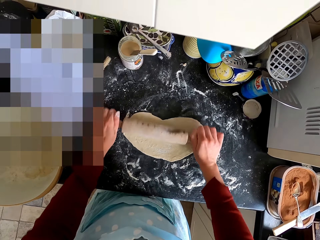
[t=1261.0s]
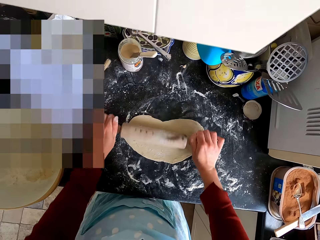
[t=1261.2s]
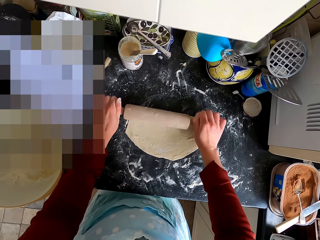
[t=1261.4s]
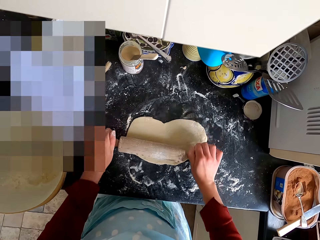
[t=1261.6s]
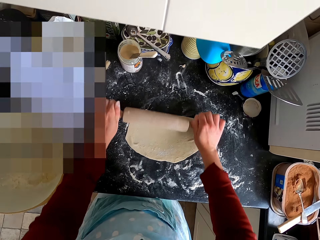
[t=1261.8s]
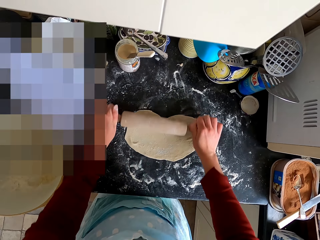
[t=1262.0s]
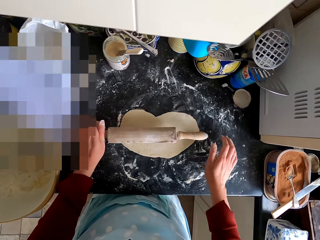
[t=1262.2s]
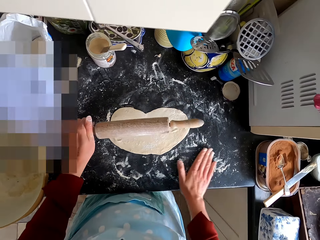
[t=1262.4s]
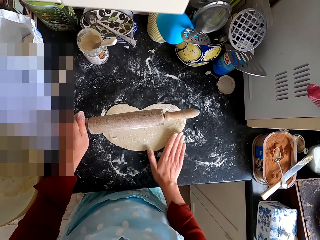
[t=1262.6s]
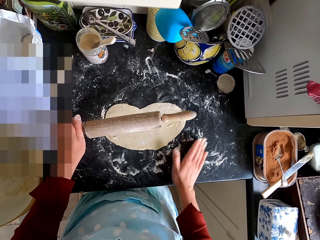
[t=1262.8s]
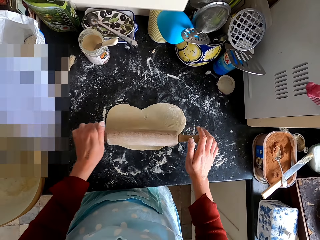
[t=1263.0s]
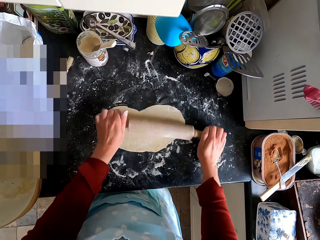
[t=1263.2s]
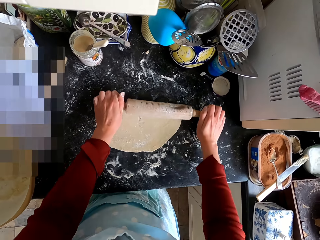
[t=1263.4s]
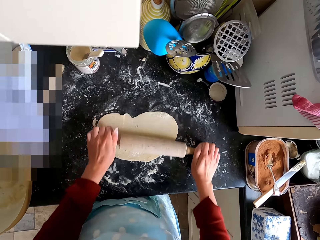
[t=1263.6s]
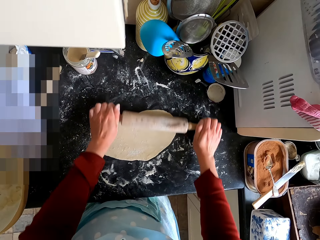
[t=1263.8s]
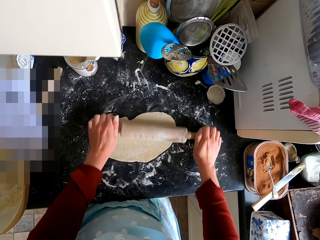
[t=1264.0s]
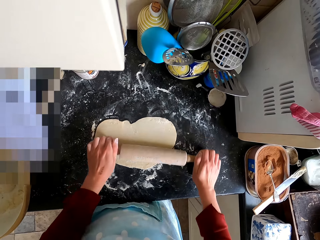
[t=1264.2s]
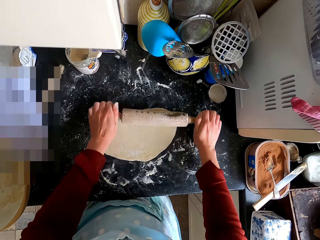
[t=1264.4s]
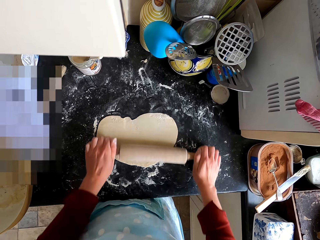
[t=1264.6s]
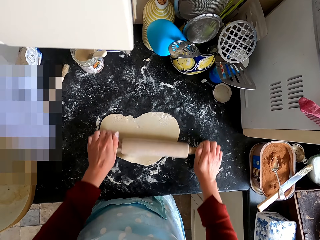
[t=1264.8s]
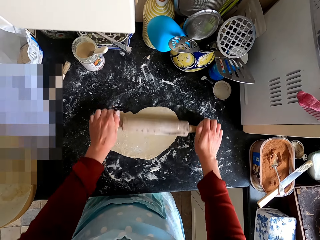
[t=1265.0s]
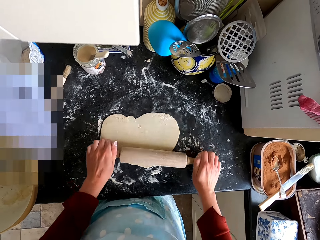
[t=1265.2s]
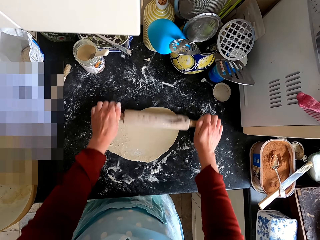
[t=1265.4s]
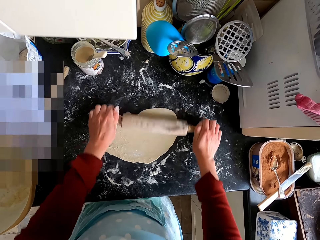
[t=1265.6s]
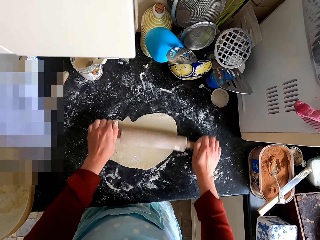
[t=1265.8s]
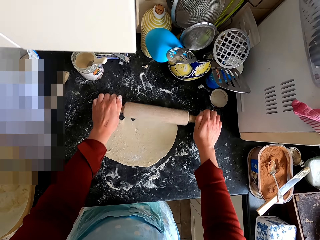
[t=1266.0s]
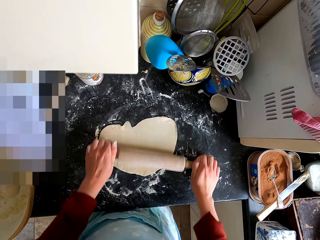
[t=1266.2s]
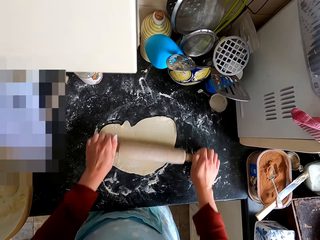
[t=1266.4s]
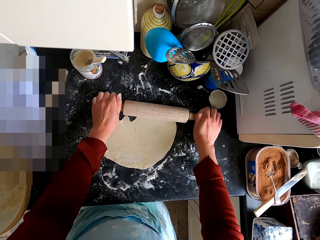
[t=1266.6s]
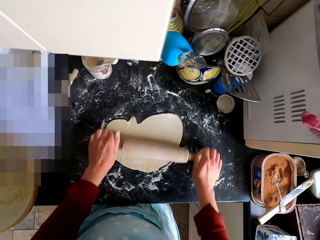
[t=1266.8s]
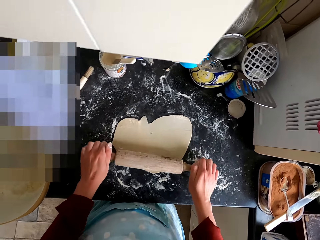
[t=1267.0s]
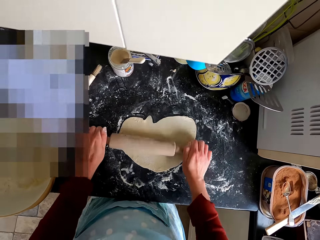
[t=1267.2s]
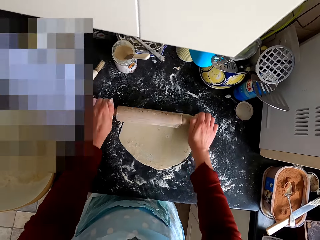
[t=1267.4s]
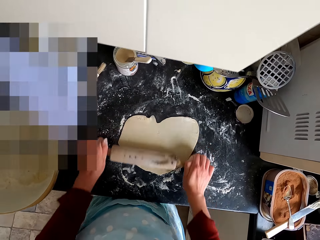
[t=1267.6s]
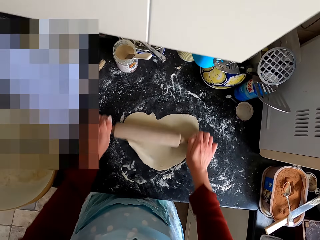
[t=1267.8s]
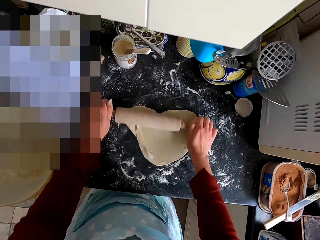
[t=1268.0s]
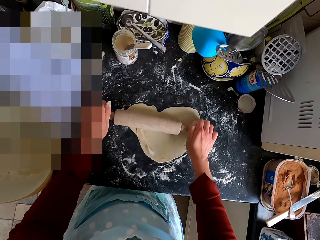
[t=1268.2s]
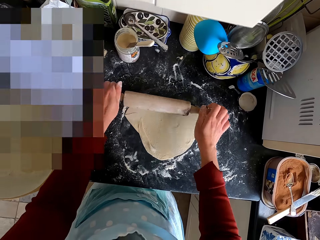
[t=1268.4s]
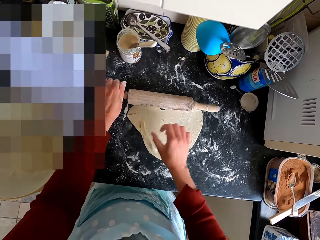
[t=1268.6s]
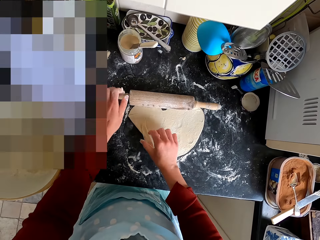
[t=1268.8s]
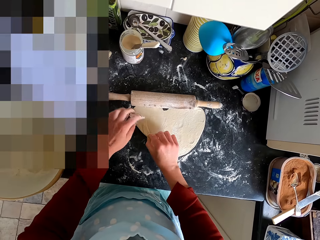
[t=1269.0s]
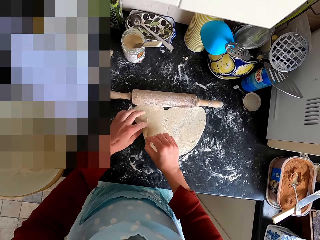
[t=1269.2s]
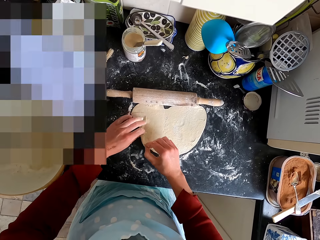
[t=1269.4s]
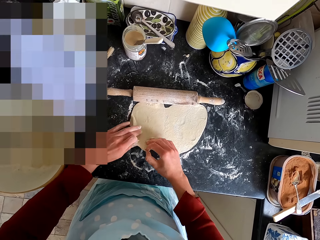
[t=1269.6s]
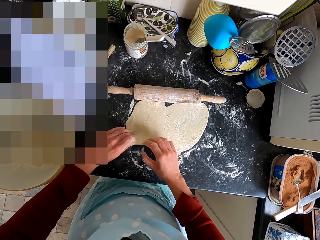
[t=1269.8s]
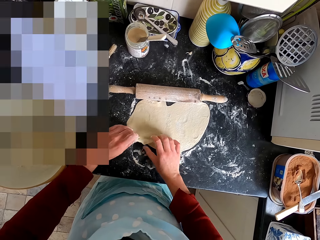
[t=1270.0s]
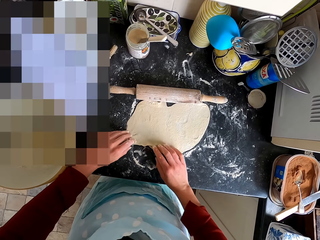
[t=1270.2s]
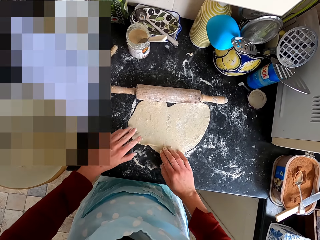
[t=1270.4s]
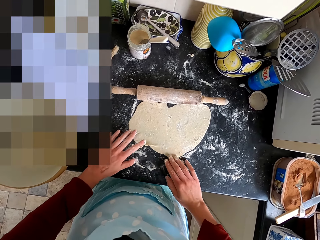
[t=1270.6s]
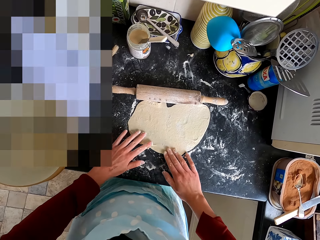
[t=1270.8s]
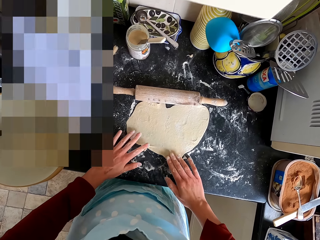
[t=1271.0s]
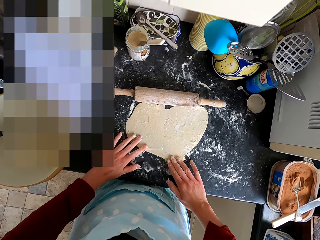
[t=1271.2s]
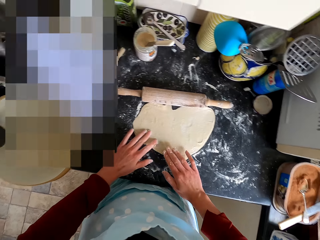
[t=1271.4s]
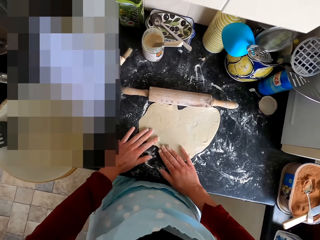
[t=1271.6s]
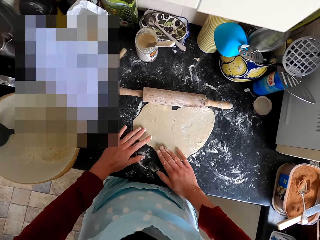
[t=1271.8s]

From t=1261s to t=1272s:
The camera wearer rubs his hand on the flour on the counter top. He flattens the dough with the dough roller. He straightens the dough.

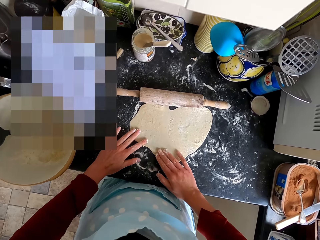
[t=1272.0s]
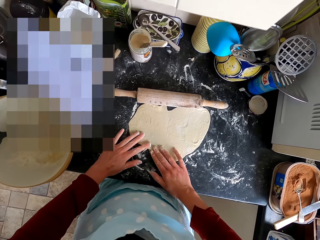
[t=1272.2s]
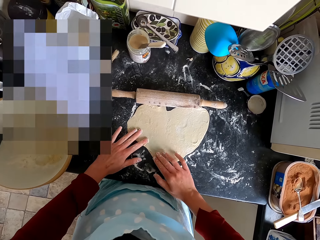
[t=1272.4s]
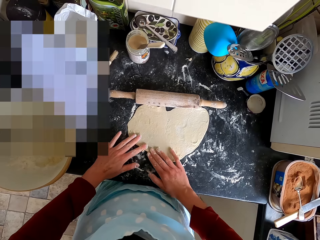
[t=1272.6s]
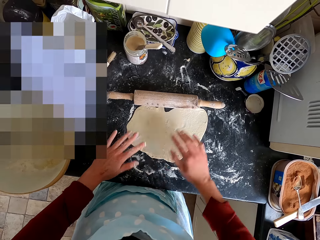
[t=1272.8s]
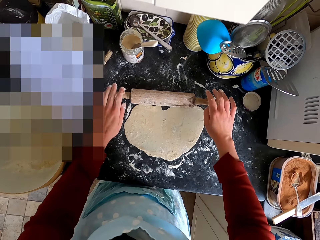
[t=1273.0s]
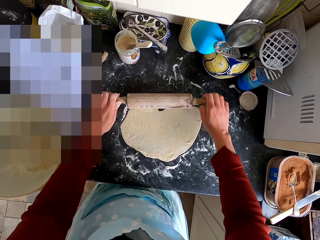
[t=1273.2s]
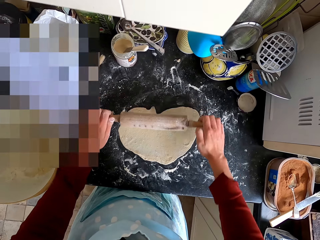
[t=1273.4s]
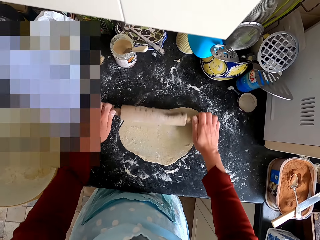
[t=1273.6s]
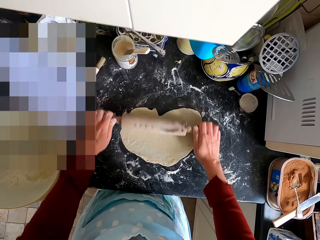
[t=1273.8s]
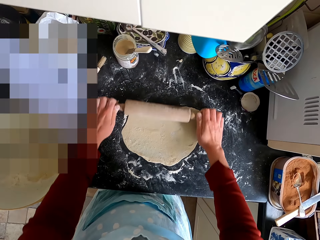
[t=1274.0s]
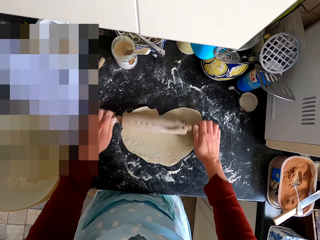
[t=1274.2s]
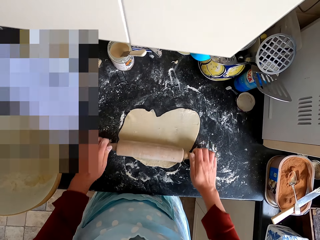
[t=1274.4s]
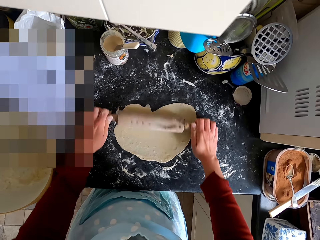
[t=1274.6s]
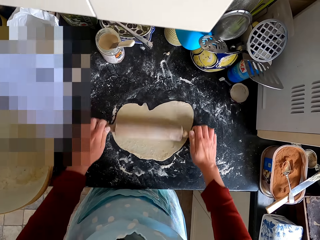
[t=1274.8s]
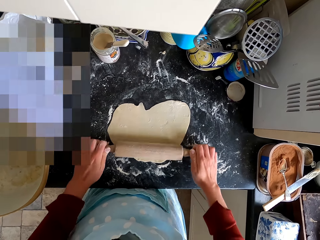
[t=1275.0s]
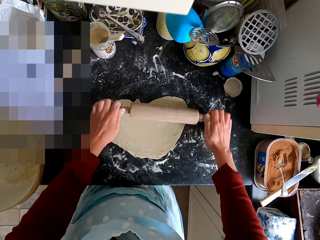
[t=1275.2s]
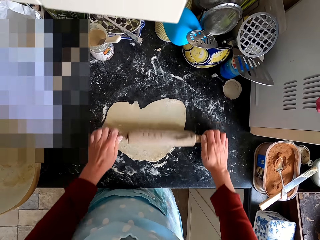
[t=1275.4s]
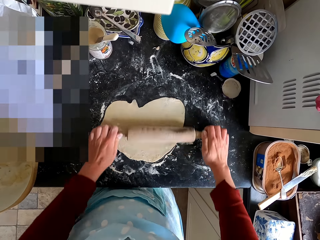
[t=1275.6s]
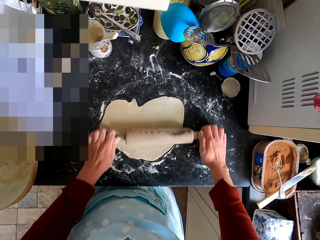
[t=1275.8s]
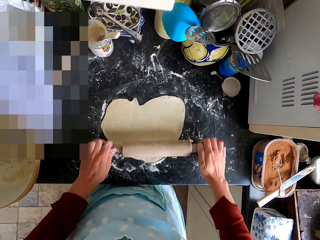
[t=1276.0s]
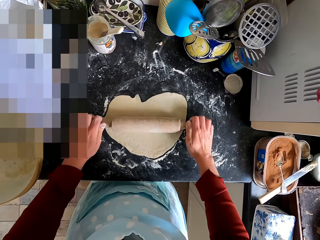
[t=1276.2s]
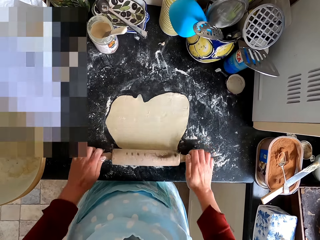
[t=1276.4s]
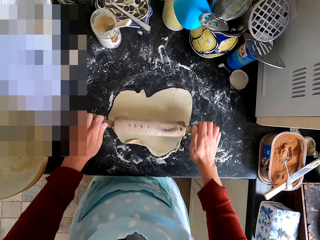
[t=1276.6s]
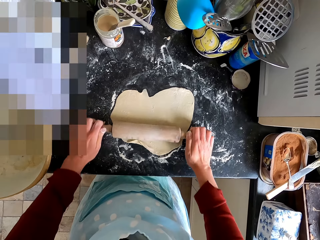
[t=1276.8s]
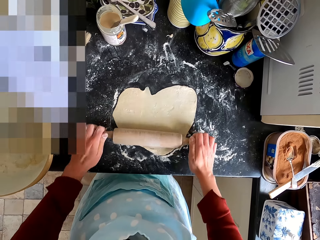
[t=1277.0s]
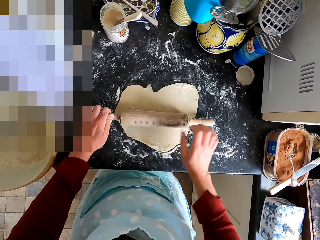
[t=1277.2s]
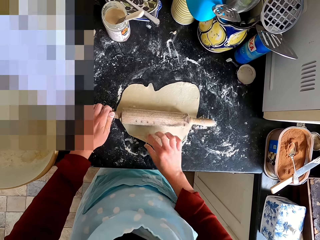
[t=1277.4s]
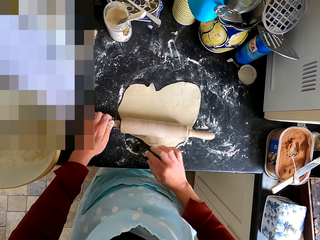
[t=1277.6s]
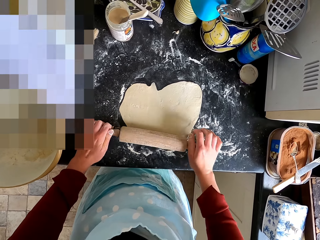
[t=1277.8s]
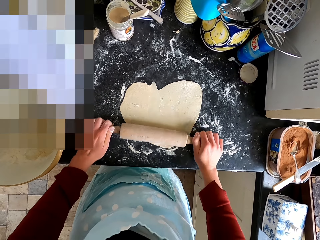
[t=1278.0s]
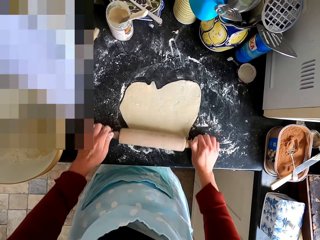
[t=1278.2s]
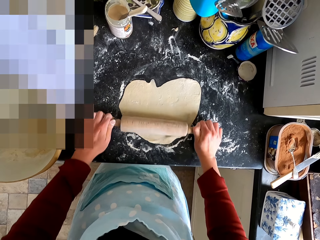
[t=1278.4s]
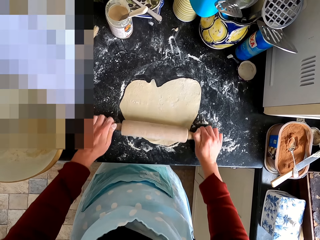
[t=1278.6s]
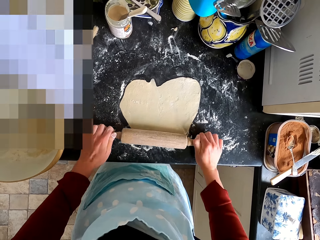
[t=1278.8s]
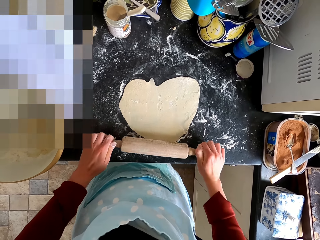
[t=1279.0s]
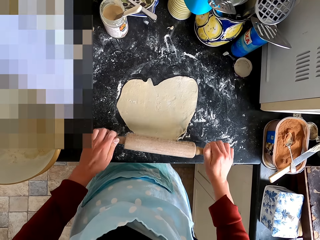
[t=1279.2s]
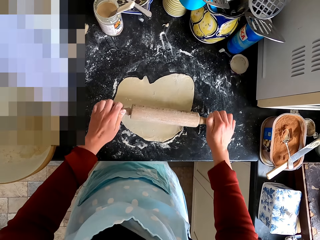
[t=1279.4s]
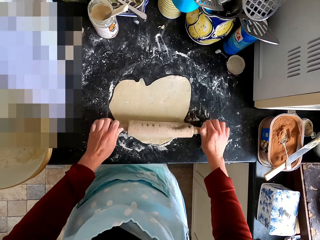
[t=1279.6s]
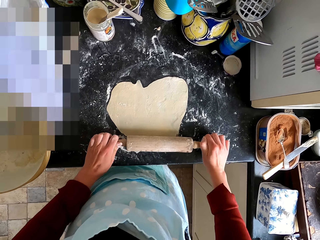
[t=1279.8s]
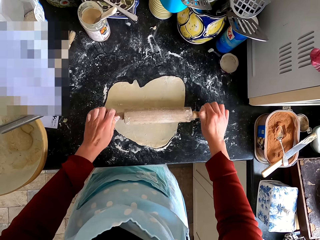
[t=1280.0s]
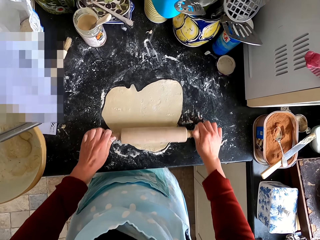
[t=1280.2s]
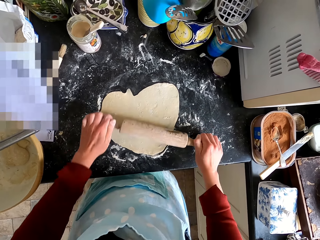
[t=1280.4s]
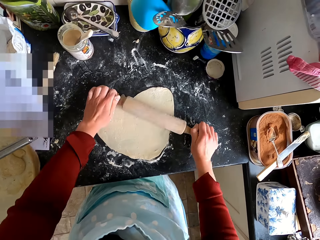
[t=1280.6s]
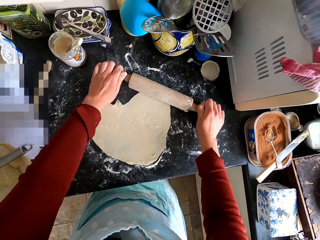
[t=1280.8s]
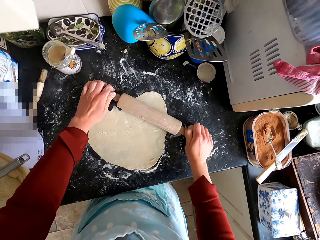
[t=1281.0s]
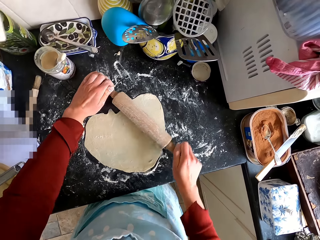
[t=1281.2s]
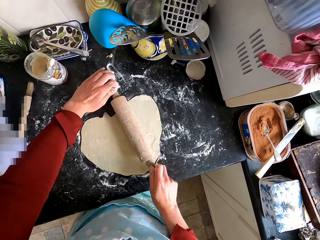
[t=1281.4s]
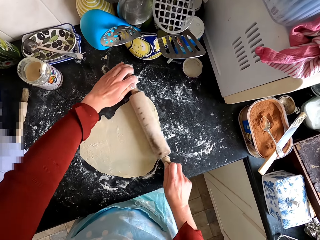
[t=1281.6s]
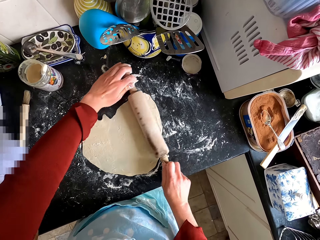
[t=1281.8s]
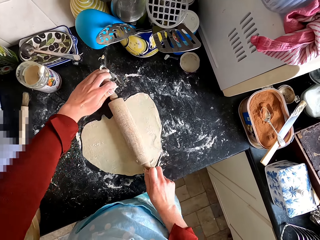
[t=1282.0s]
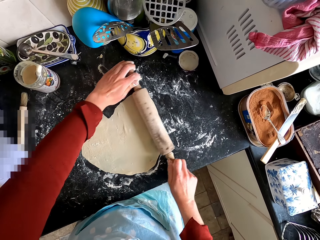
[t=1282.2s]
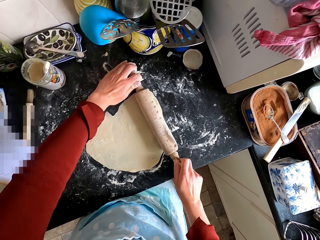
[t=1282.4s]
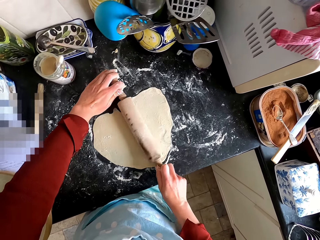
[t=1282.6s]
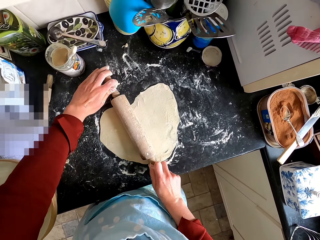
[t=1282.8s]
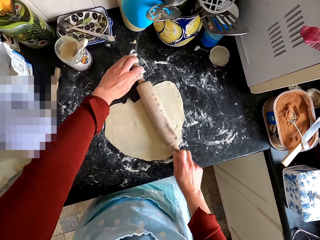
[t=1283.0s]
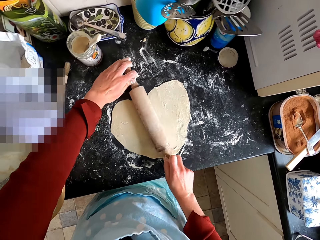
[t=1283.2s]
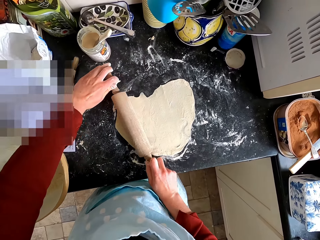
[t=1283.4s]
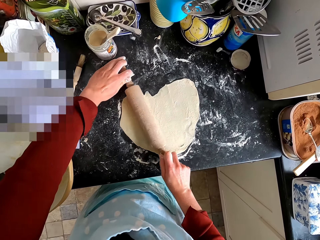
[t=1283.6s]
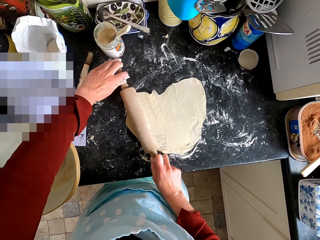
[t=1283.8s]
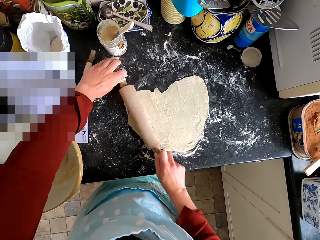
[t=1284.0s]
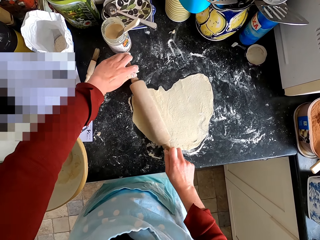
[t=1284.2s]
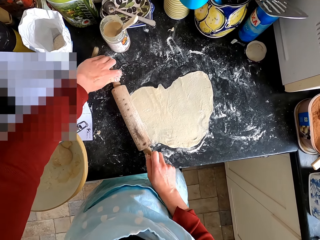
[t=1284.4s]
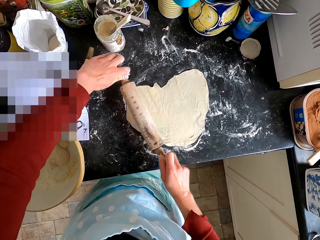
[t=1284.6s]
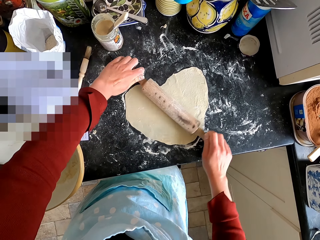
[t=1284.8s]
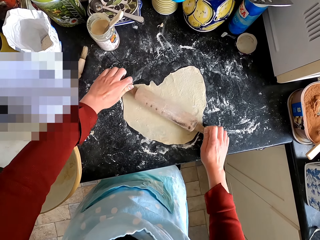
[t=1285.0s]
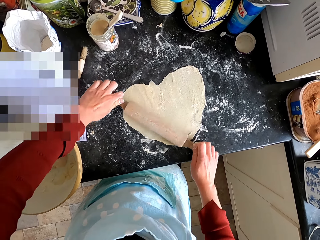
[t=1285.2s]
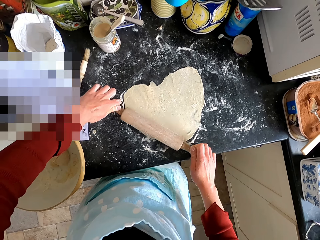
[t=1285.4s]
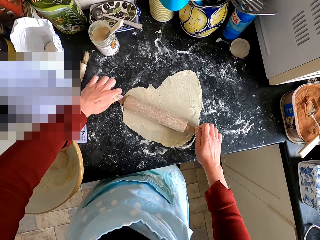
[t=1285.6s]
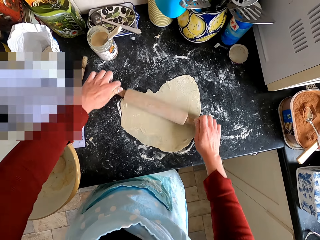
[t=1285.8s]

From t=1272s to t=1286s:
The camera wearer flattens the dough with the dough roller.
